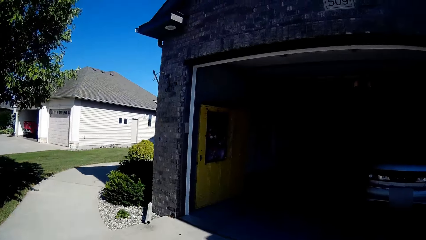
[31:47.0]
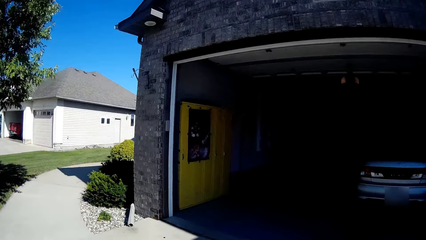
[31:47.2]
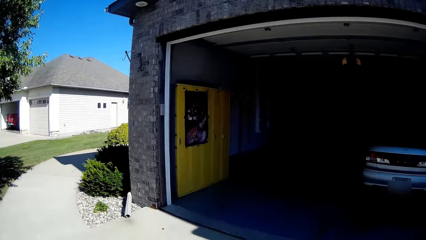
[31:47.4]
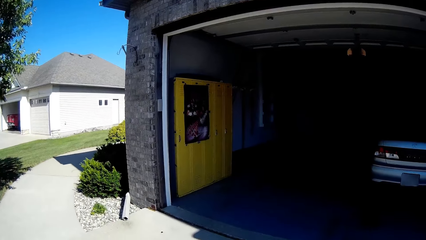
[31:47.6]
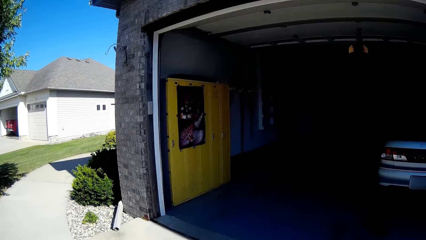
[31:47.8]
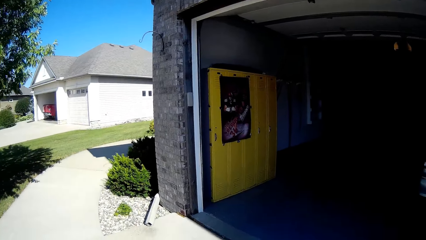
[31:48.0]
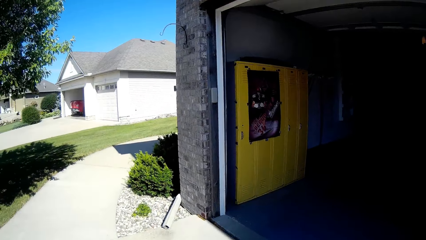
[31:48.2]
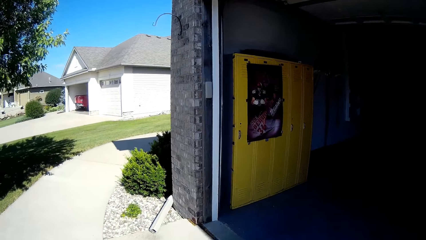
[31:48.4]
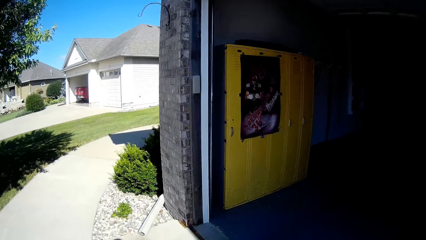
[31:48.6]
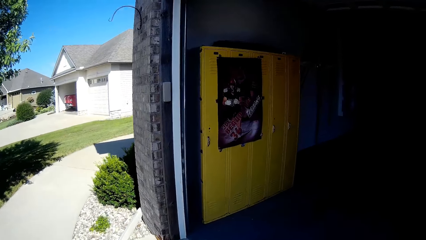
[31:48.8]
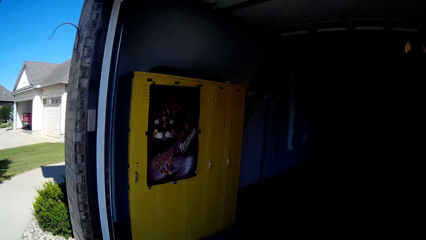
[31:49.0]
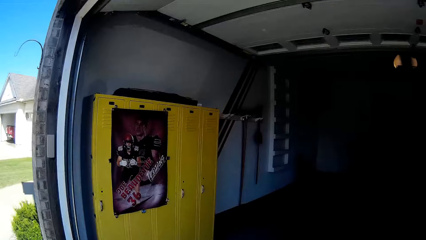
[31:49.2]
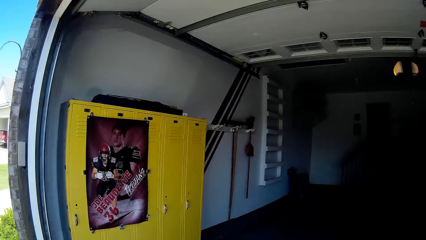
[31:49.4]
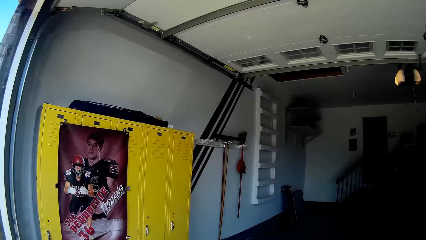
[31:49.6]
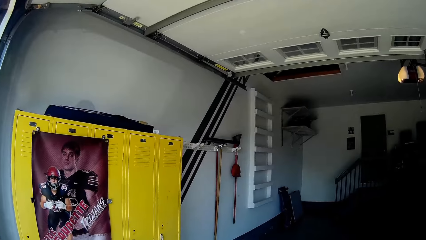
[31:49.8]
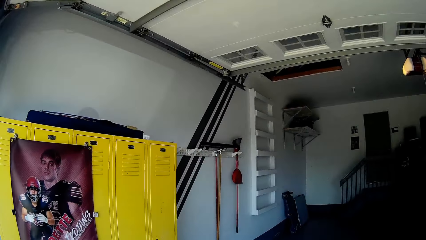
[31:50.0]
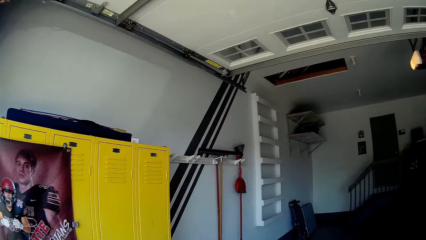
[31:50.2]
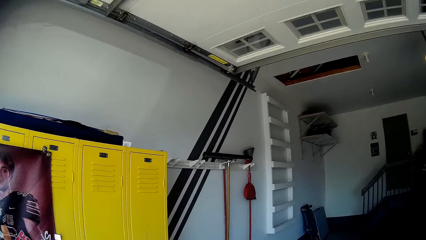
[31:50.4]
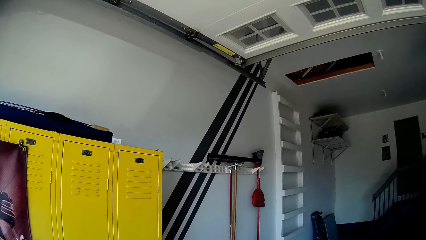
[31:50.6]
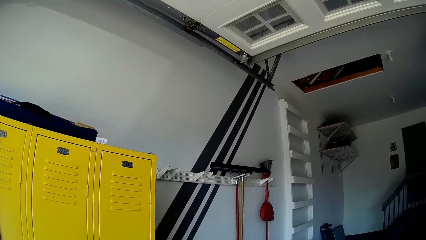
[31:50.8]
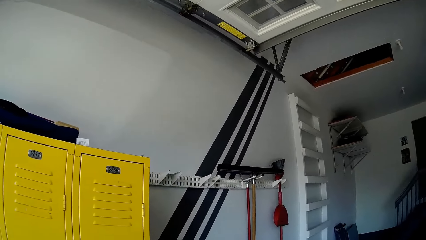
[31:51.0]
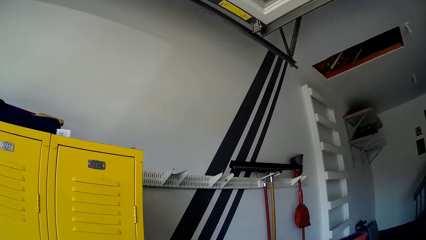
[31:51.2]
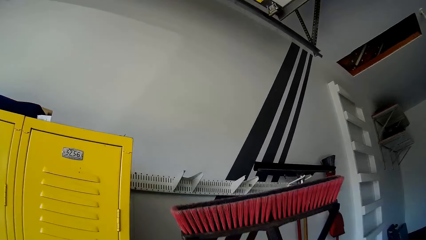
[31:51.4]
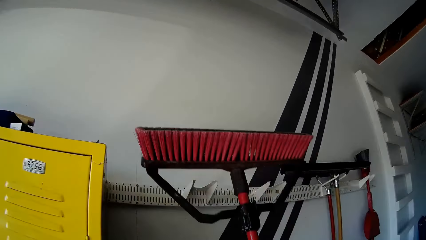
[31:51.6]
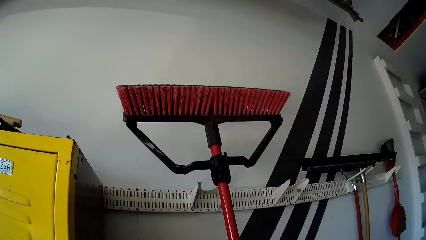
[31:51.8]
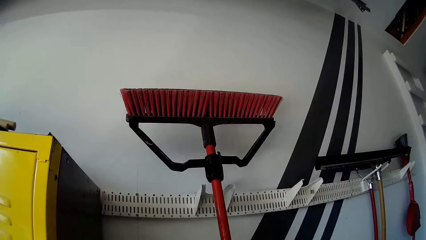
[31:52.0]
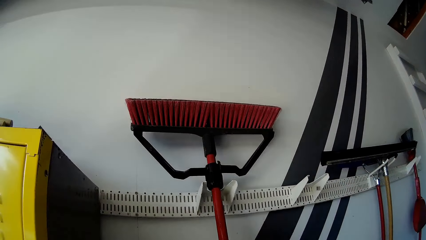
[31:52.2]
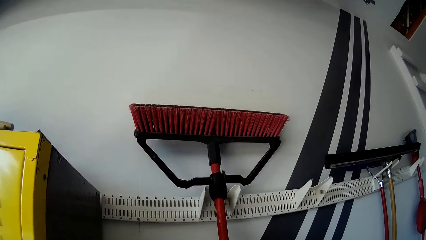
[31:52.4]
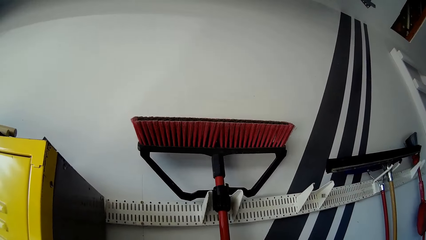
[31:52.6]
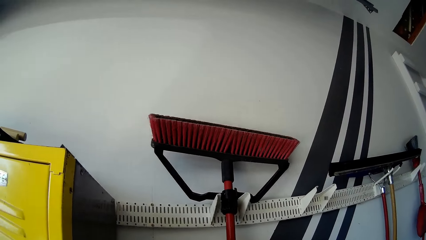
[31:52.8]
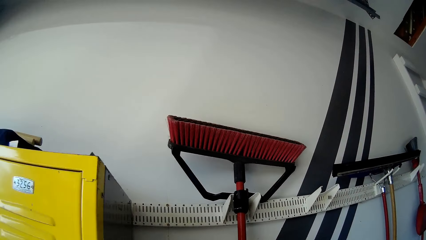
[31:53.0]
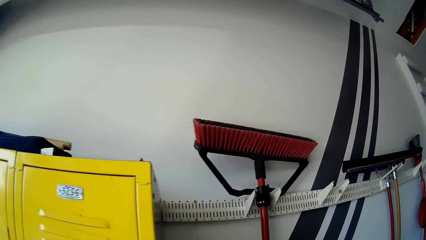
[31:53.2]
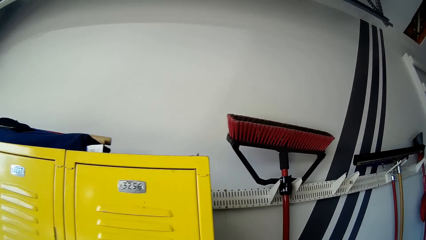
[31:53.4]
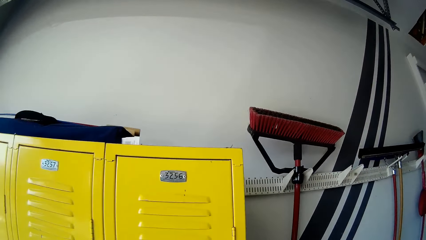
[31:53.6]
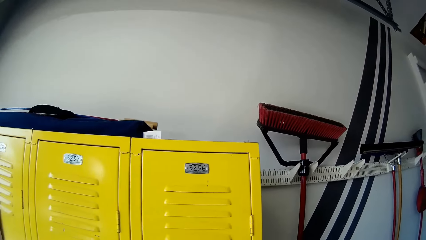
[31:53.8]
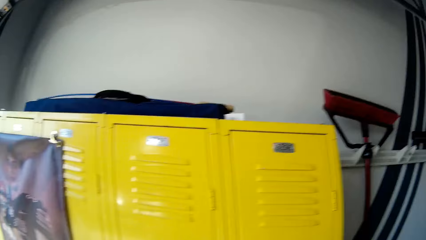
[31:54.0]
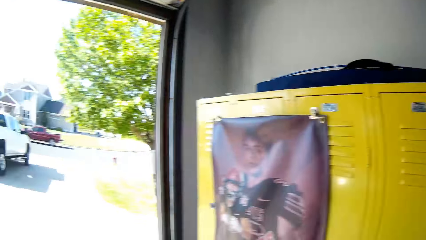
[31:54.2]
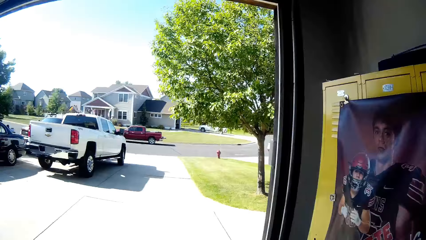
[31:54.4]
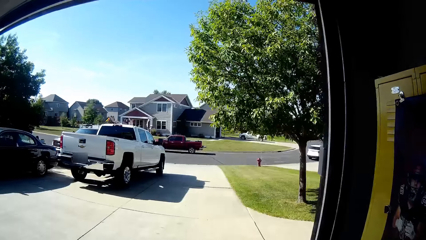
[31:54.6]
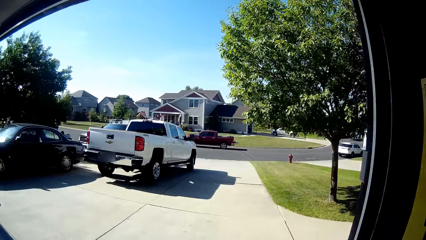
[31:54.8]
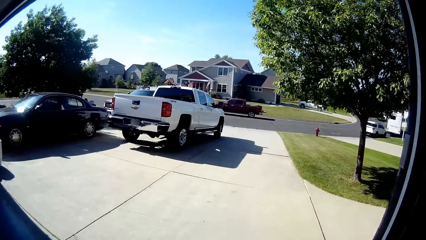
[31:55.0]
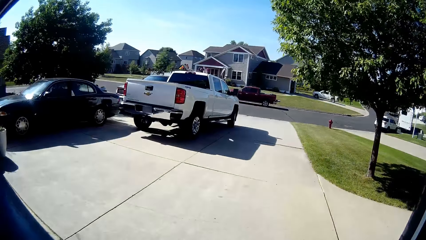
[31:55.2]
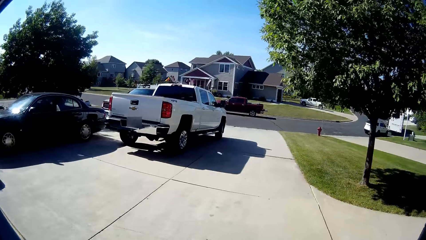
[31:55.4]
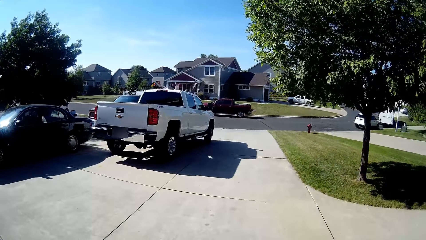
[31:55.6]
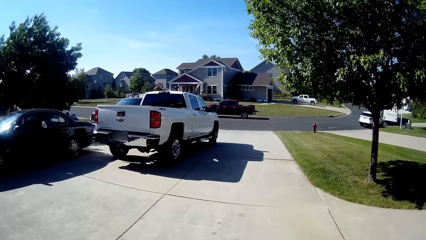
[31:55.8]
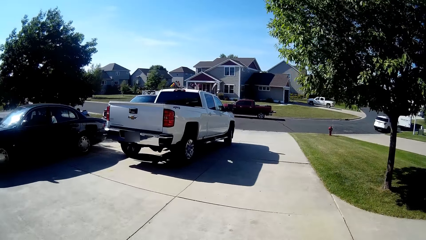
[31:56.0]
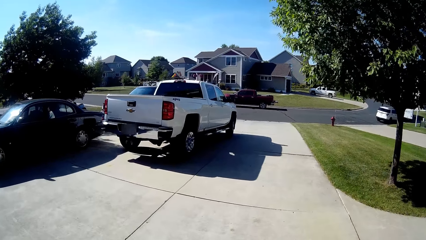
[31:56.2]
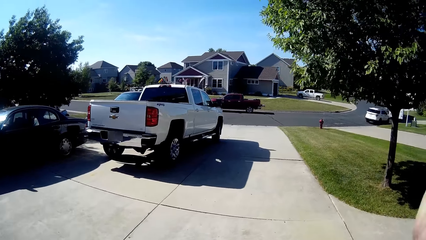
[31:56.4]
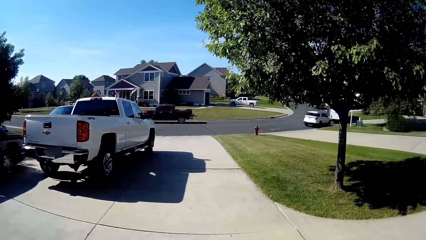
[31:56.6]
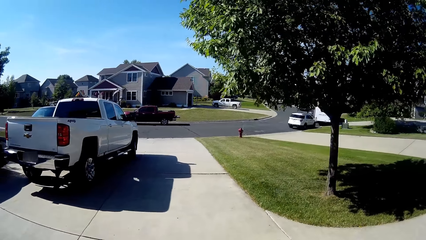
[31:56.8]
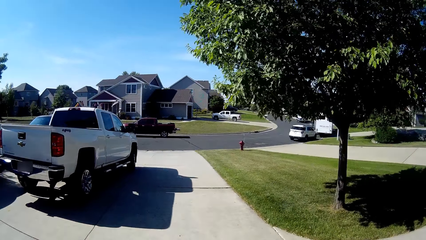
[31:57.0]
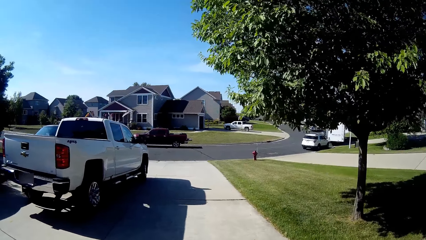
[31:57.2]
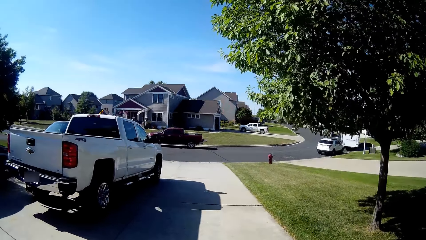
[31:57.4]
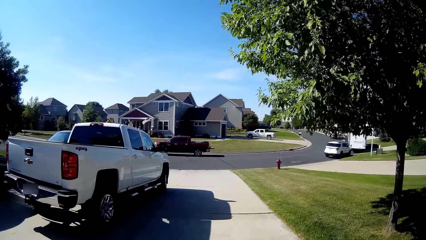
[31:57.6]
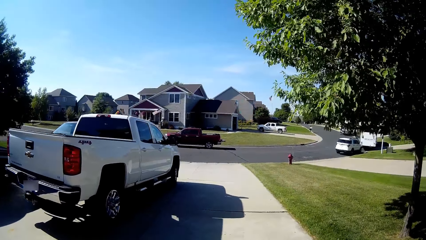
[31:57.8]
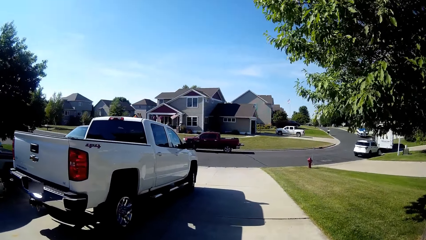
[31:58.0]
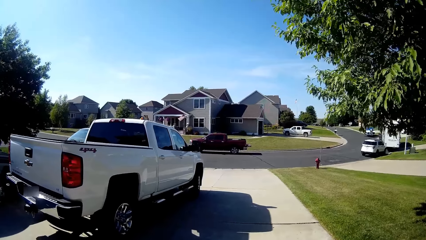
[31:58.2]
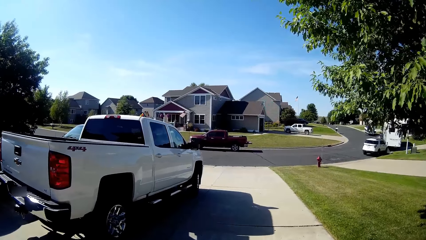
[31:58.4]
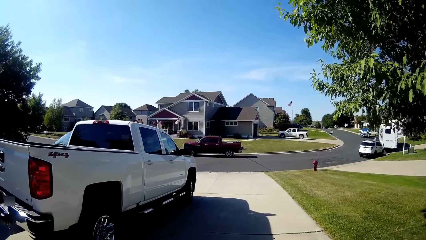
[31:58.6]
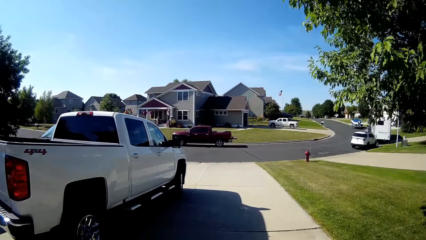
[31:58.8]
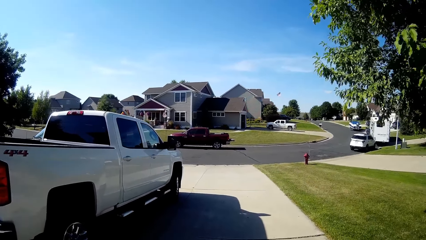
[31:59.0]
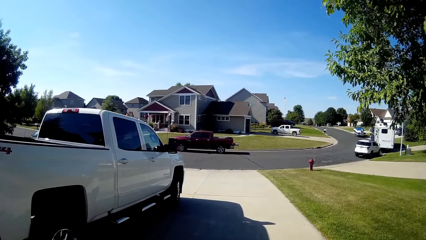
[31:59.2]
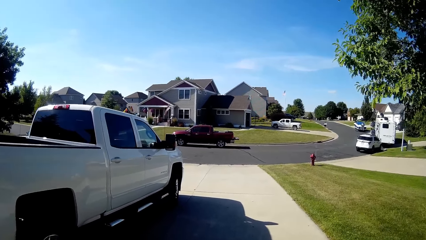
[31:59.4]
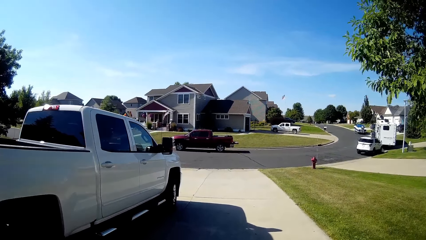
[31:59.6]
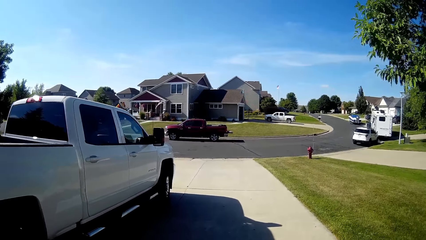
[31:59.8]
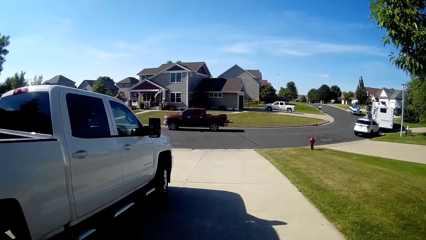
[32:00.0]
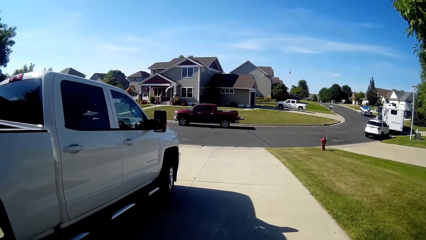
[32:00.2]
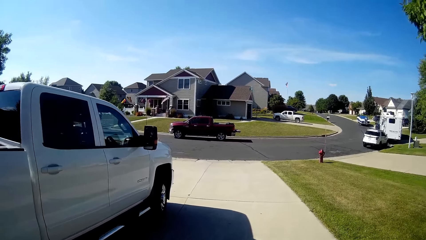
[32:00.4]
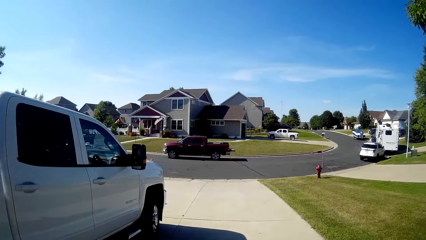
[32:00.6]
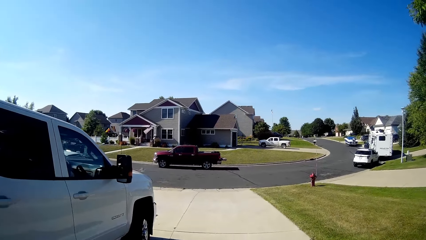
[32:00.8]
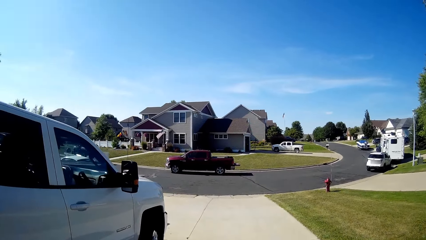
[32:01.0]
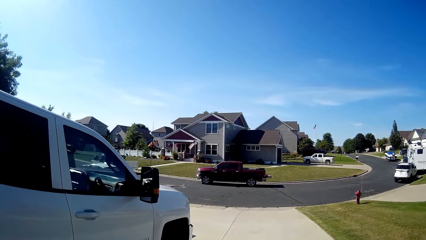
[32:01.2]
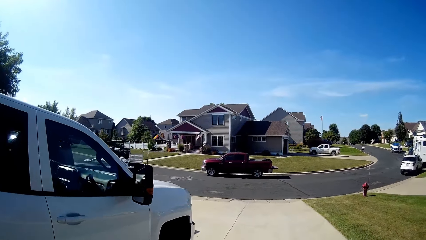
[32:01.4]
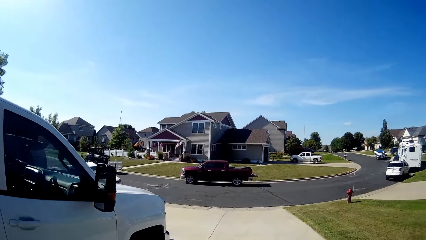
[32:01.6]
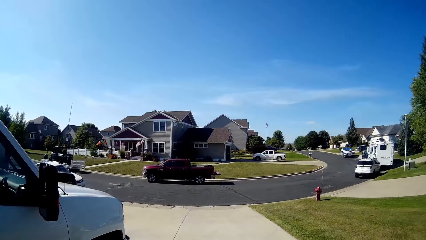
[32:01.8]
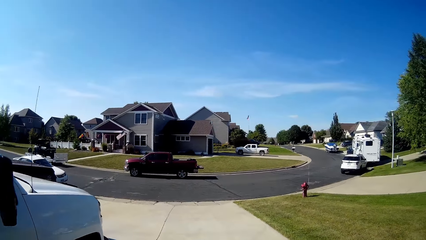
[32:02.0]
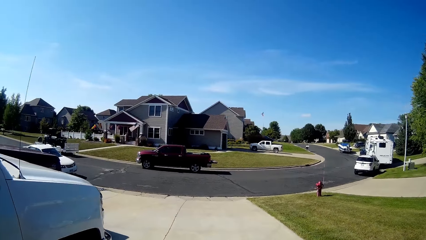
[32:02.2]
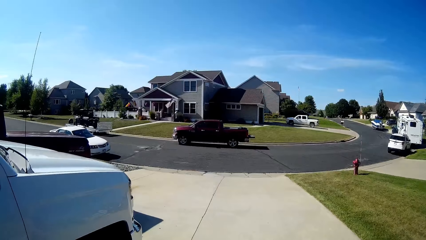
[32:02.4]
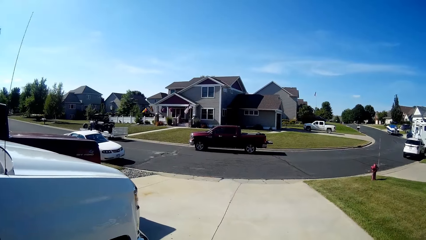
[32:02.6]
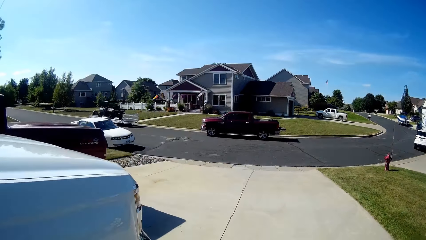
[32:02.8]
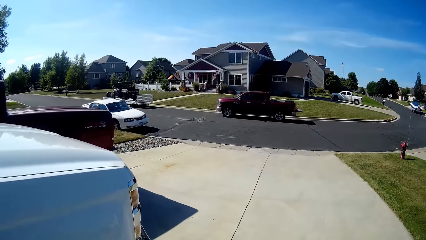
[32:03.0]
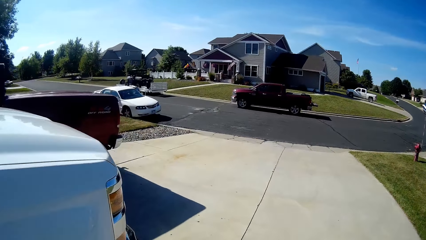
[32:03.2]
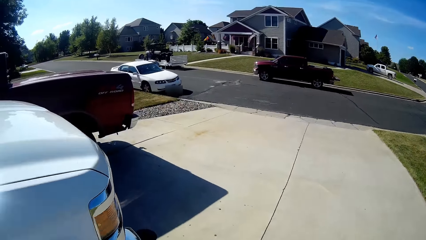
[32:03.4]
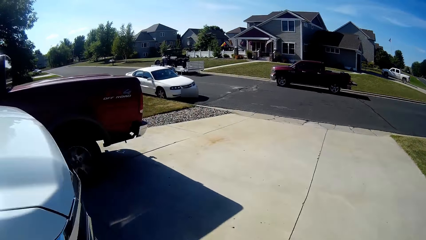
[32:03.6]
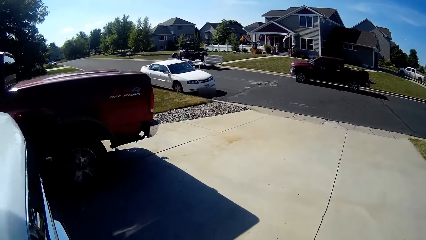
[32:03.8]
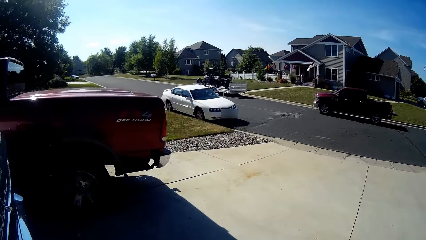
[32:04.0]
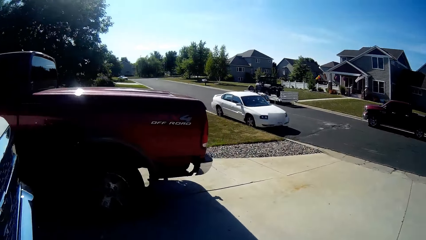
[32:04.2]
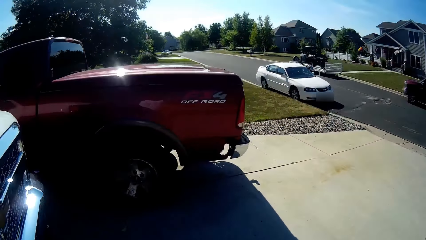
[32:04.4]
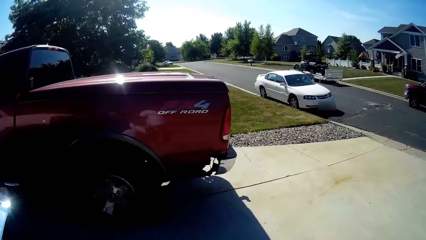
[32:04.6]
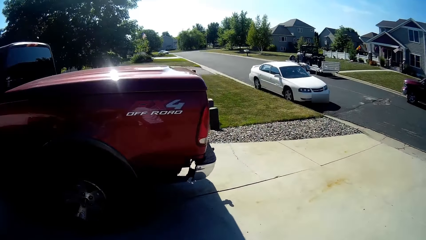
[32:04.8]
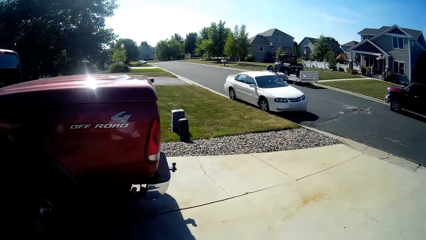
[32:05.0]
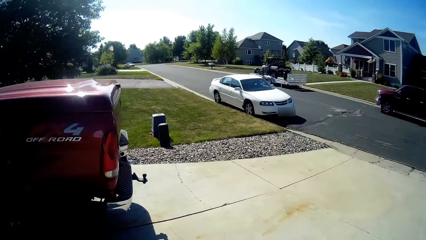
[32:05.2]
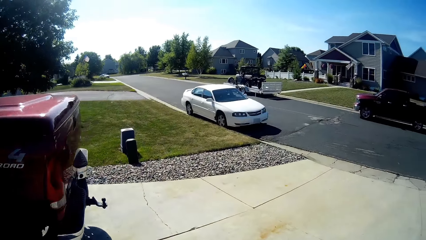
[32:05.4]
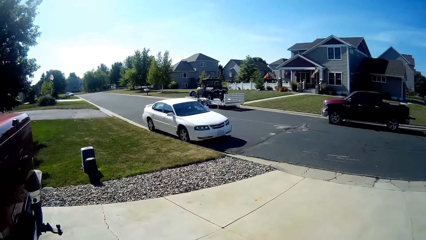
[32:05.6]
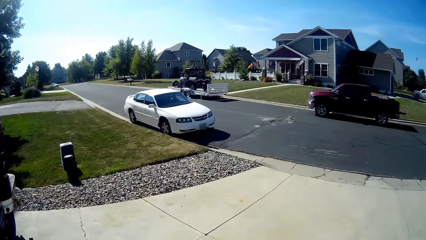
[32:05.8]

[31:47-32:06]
The camera wearer walks back in the garage. They lean the cleaning brush against the wall in the garage. They hang the brush on the wall. They walk out of the garage. They walk to the pavement.
